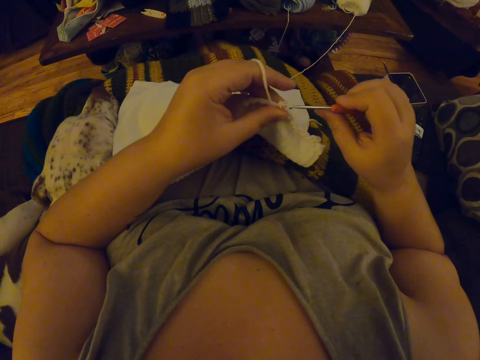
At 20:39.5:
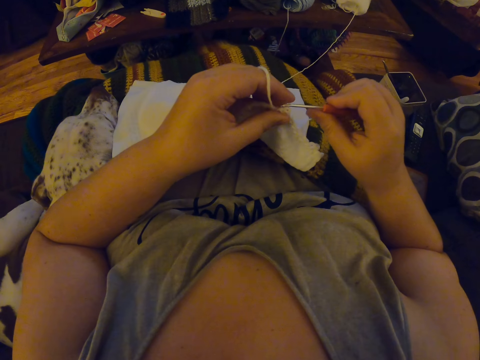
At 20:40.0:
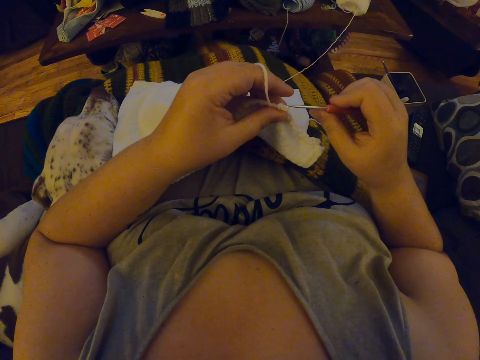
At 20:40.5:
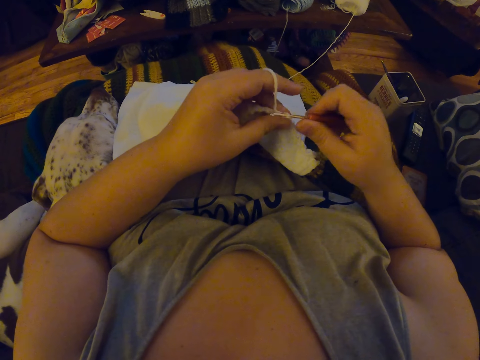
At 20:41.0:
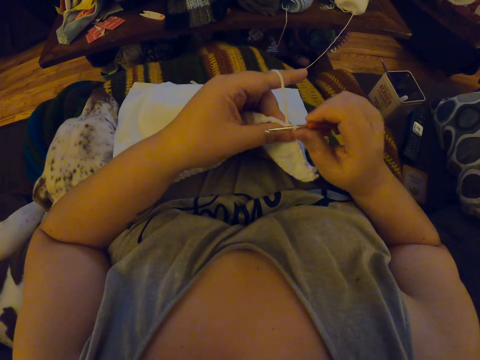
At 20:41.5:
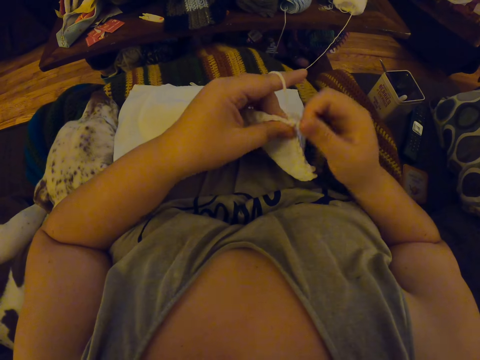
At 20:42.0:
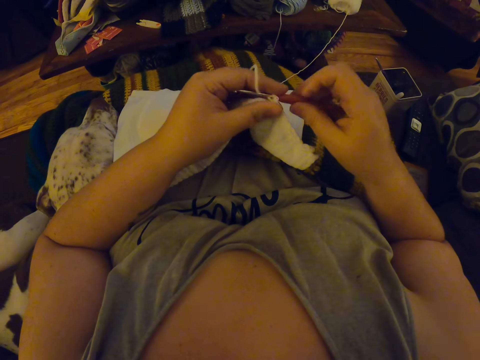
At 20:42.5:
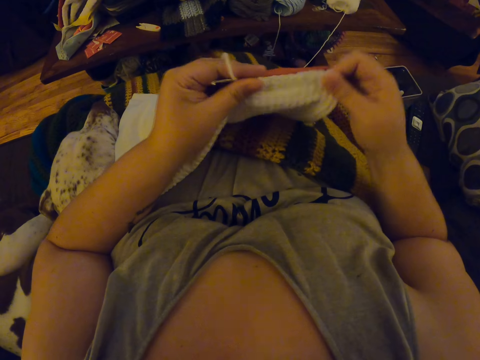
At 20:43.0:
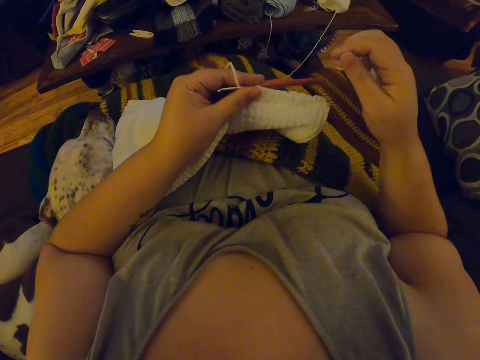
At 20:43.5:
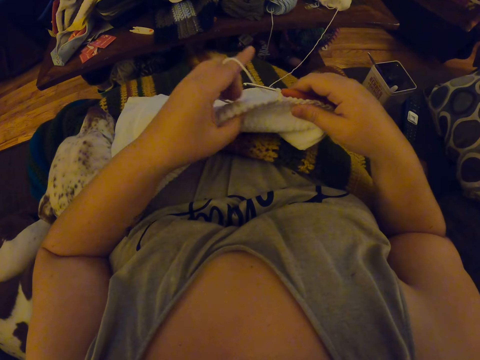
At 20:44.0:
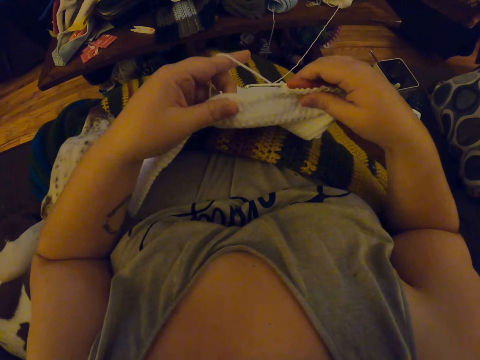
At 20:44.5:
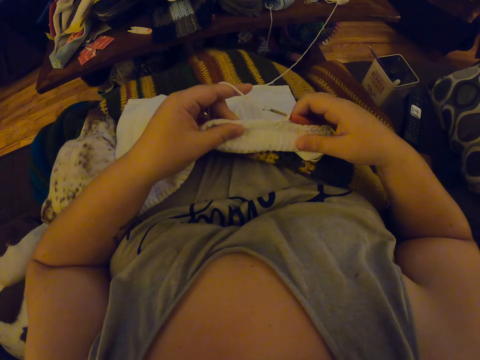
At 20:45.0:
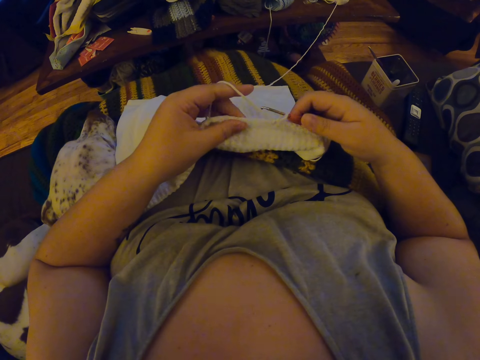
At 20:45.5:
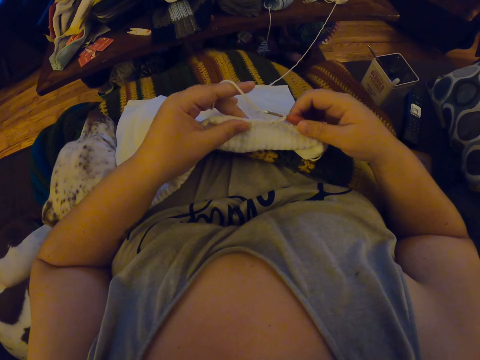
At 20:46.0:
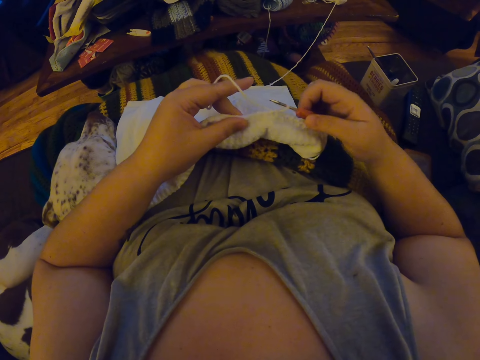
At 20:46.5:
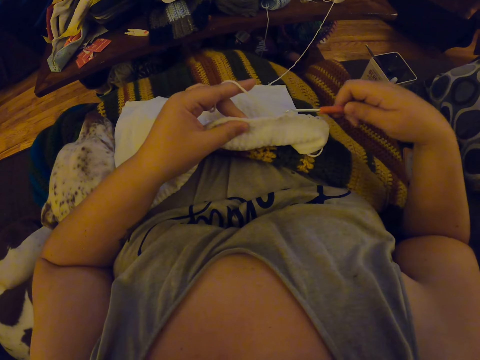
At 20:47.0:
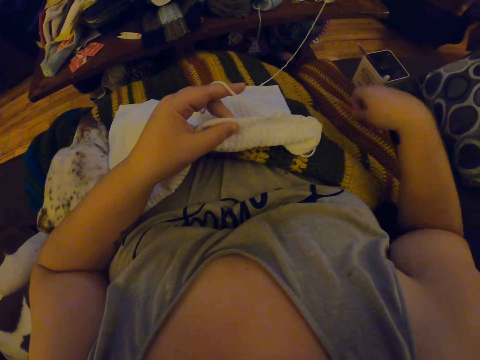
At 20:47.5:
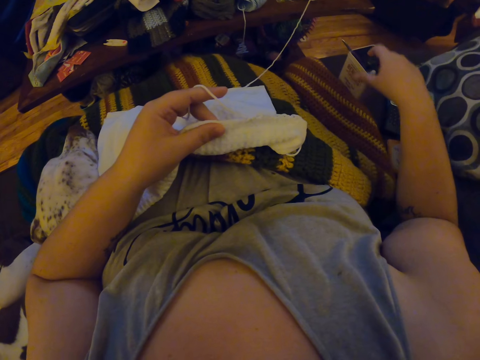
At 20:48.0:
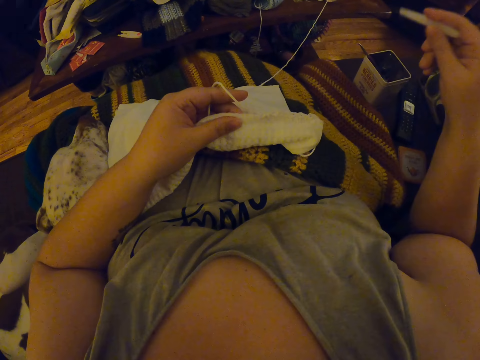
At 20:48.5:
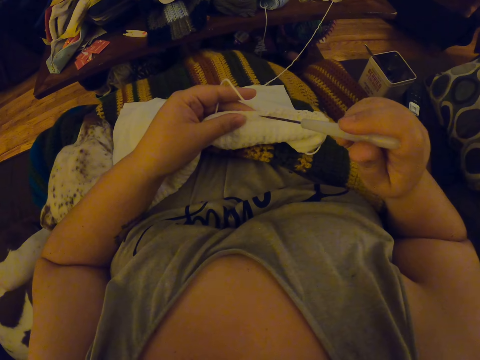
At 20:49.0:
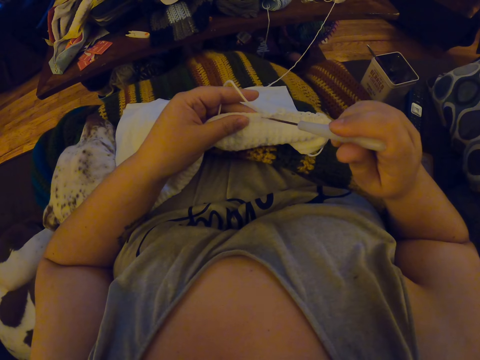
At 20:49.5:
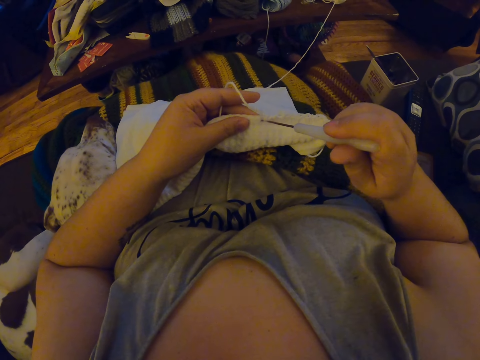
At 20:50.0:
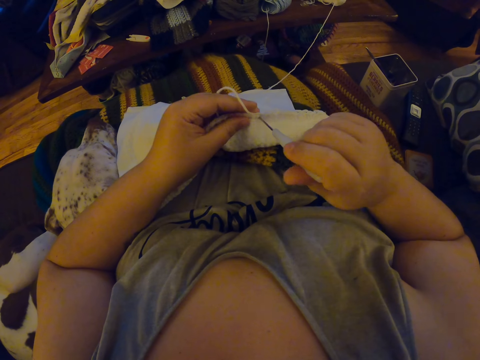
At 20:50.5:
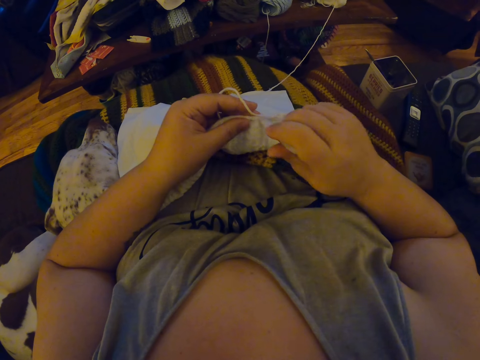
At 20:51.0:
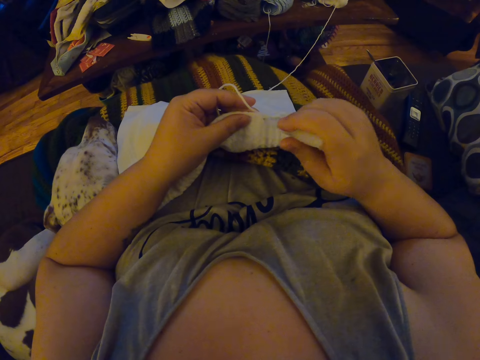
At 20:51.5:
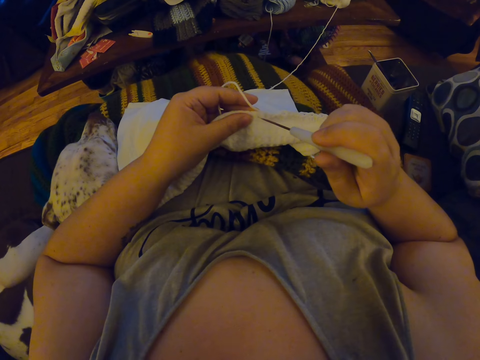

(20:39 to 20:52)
The camera wearer adjusts the crochet with her right hand. She stretches the fabric with the right hand. She inspects the crochet with her left hand. She holds the fabric. She removes the crochet hook from the yarn. She drops the crochet hook beside her. She picks up a pin or crochet hook from the case beside her with her right hand. She makes holes in the crochet with the pin.

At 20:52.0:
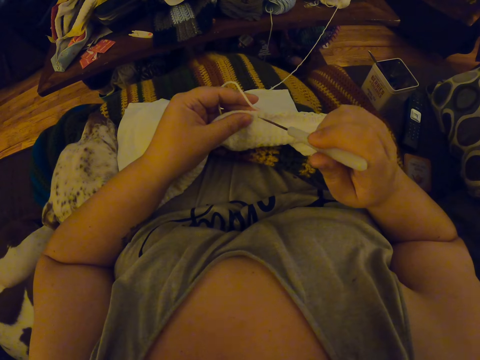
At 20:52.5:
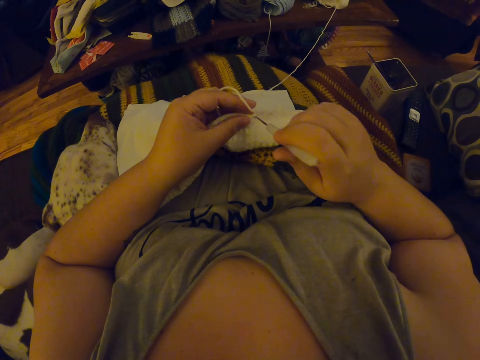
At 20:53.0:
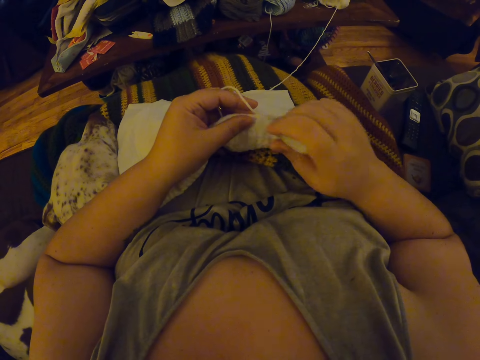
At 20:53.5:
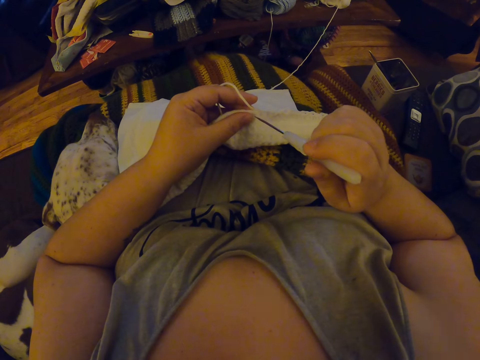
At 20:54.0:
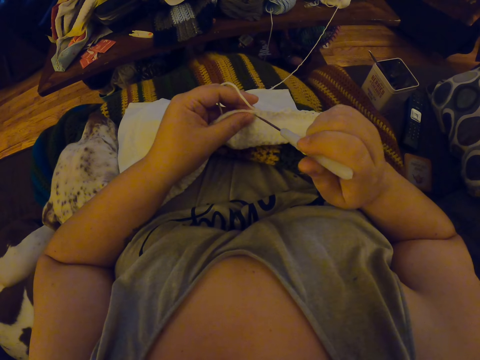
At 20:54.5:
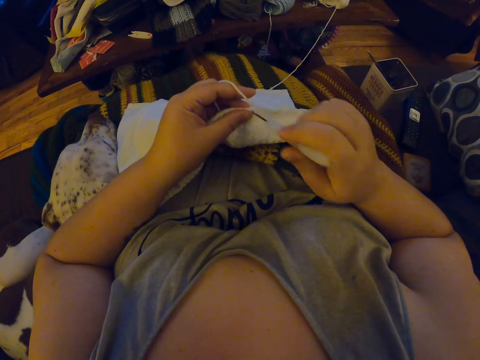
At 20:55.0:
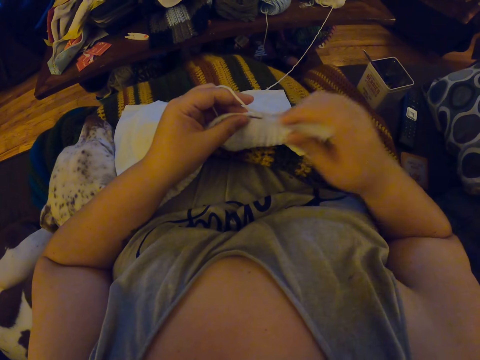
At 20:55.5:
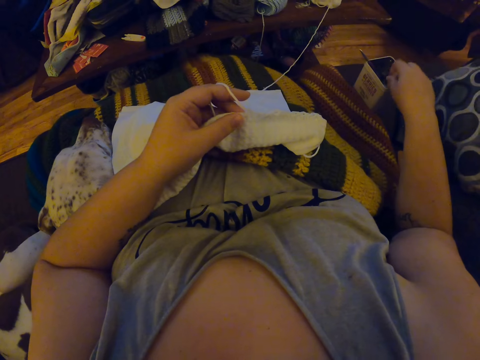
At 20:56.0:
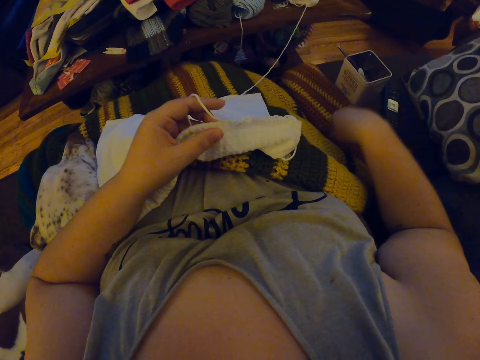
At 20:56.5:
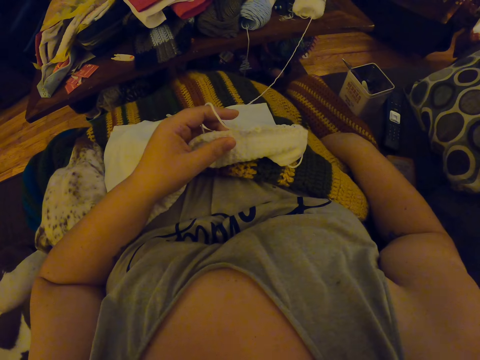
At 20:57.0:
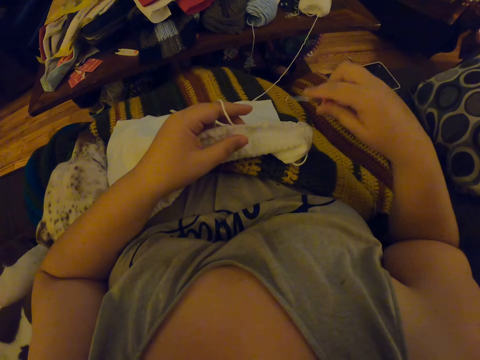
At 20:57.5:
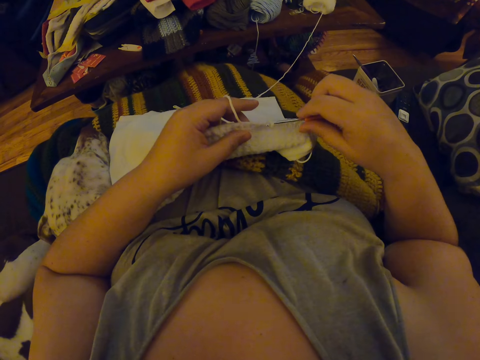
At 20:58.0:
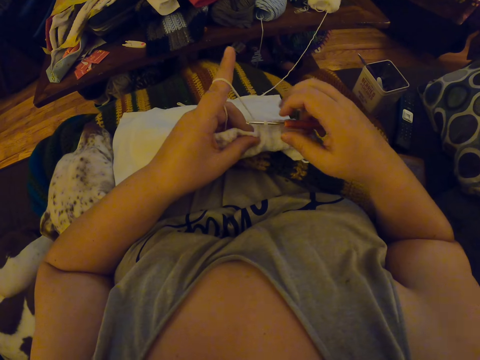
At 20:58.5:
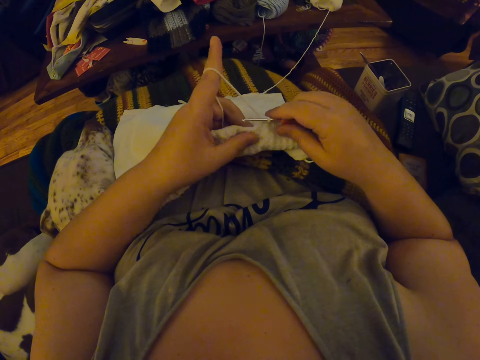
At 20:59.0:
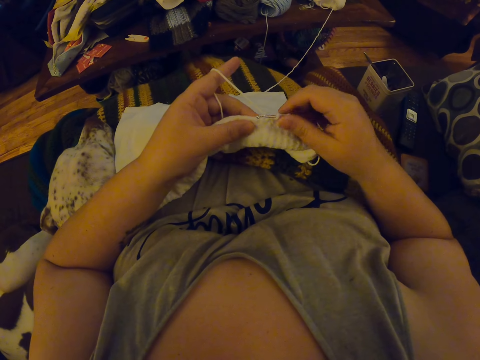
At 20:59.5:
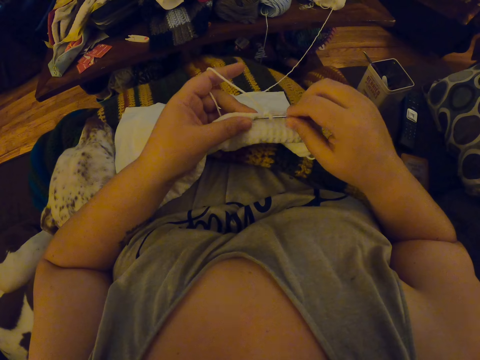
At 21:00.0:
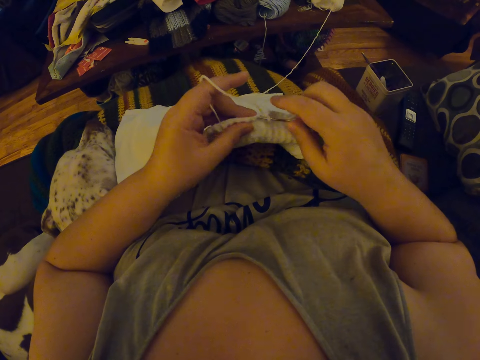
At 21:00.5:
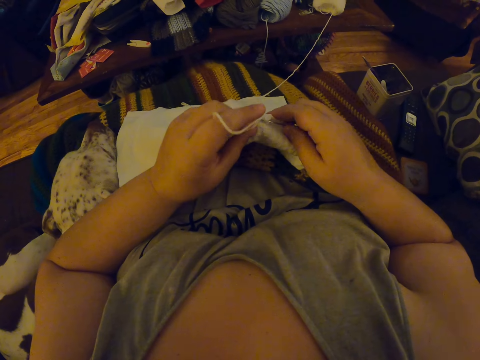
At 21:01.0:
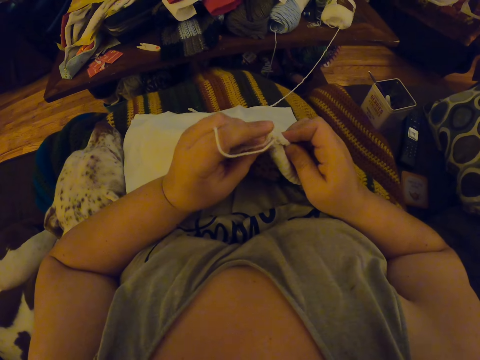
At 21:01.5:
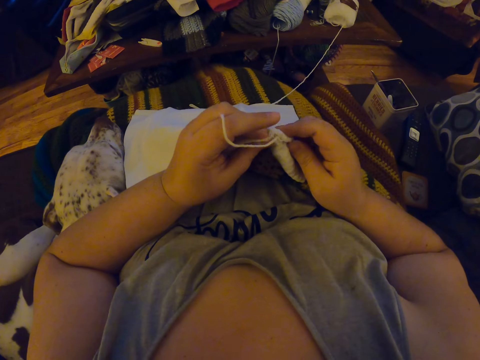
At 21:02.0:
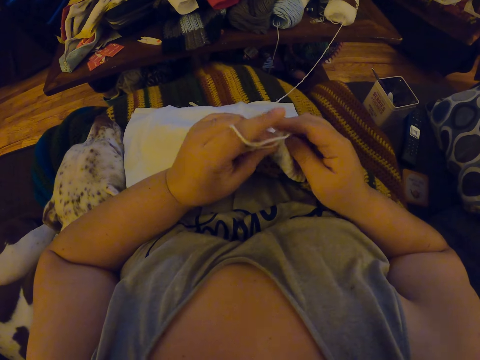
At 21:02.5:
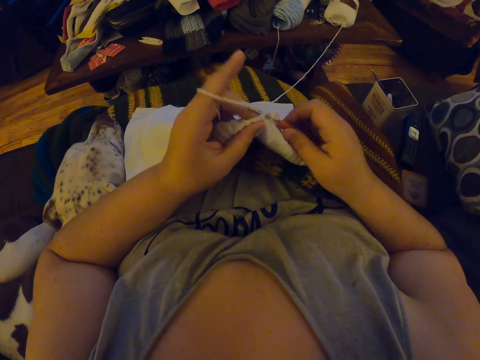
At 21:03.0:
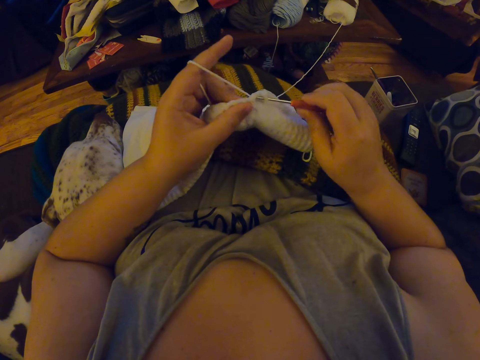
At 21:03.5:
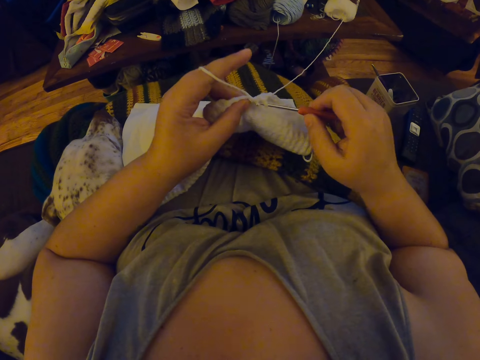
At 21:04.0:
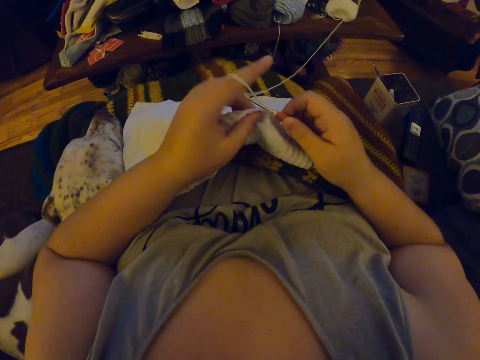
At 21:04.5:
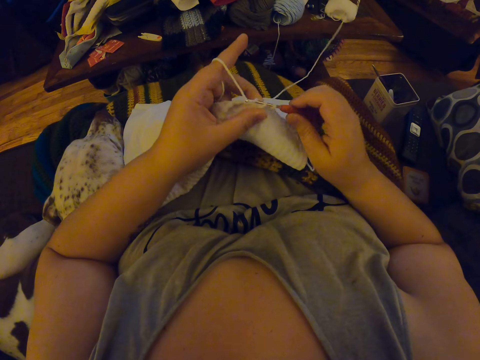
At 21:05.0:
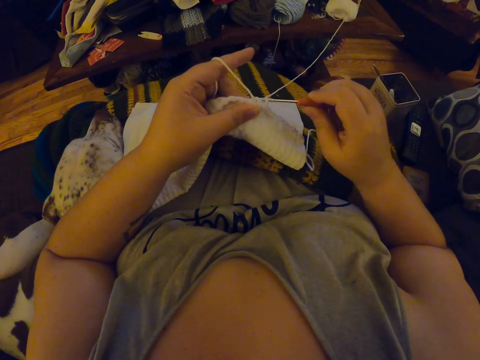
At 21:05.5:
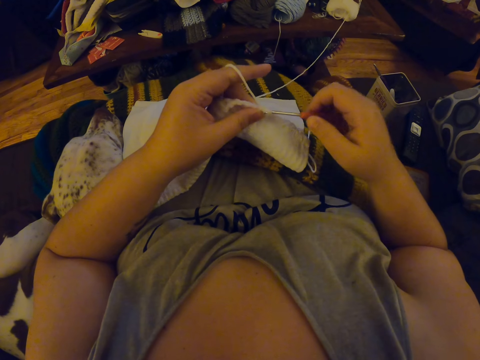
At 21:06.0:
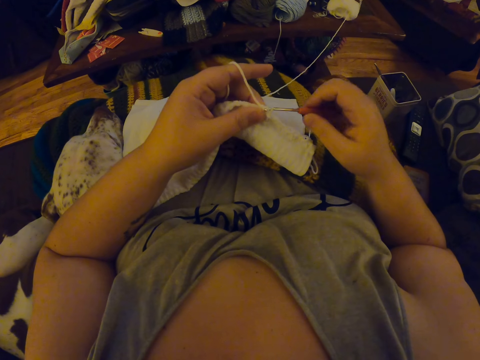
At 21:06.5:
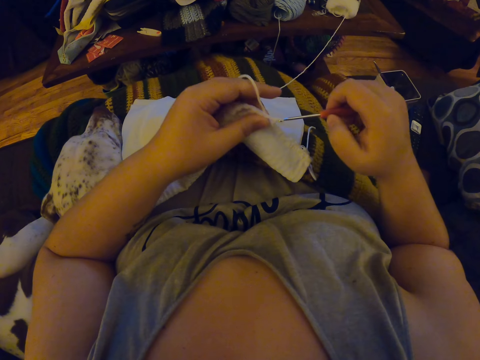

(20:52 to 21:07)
The camera wearer pricks a second hole on the fabric. They prick a hole on the fabric. They drop the pin into the case beside her. They prick the third hole on the fabric. They pick up the crochet hook from beside her. They drop the crochet hook in the tool box. They crochet the yarn with the crochet hook.
